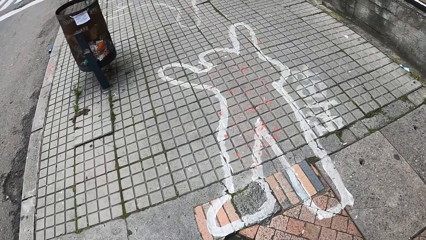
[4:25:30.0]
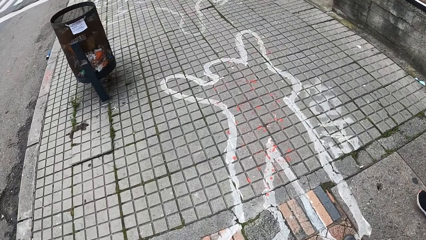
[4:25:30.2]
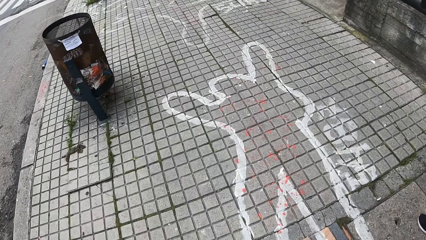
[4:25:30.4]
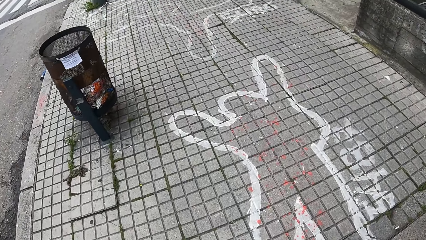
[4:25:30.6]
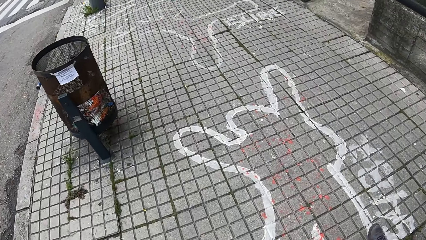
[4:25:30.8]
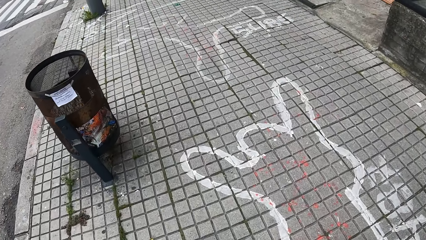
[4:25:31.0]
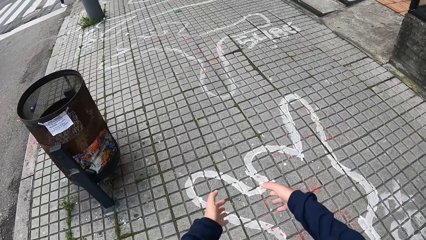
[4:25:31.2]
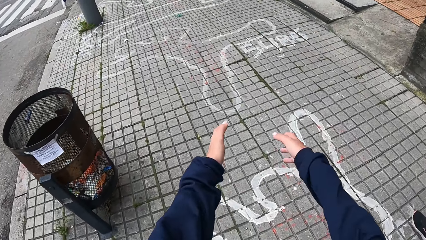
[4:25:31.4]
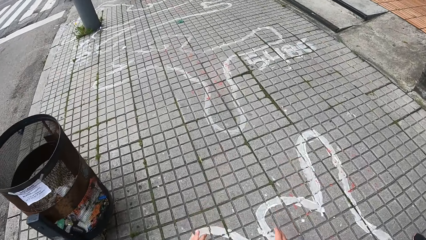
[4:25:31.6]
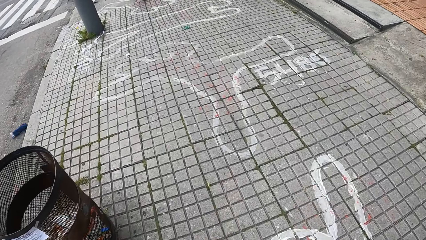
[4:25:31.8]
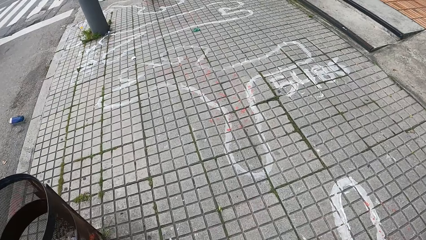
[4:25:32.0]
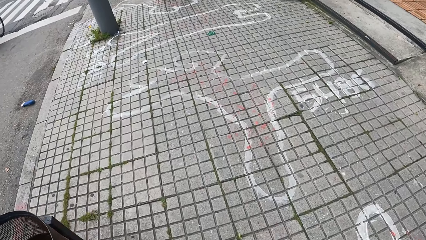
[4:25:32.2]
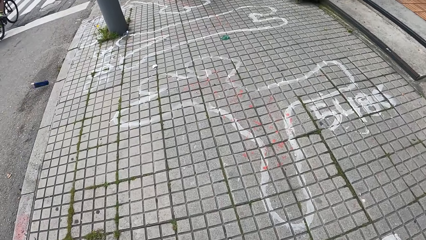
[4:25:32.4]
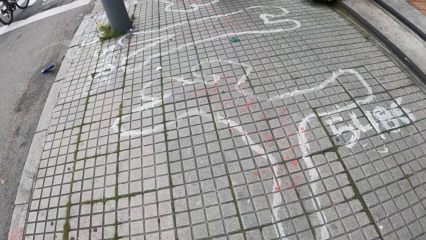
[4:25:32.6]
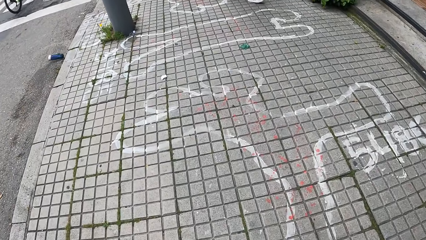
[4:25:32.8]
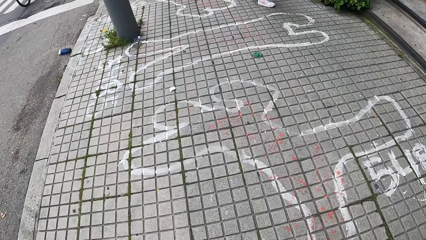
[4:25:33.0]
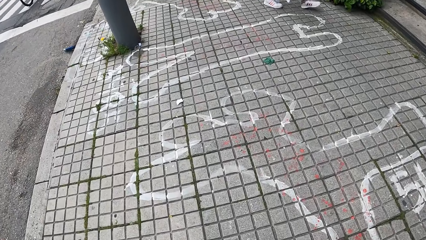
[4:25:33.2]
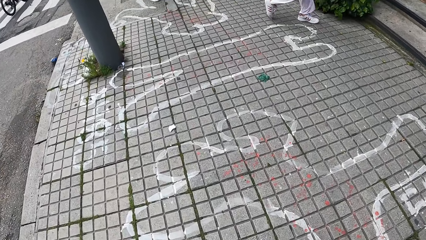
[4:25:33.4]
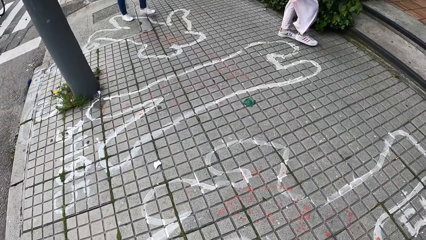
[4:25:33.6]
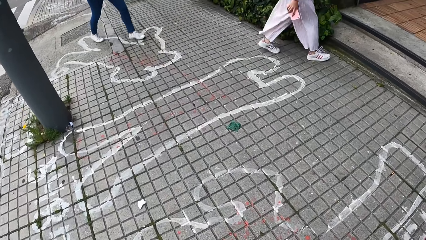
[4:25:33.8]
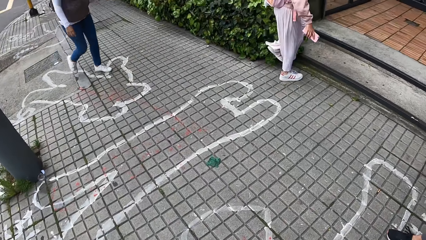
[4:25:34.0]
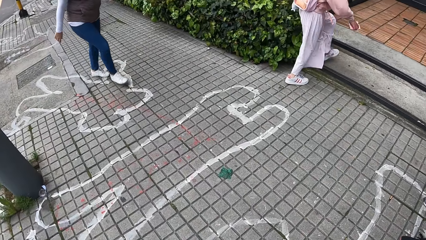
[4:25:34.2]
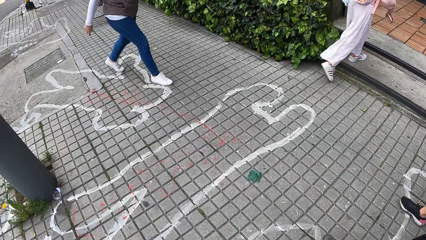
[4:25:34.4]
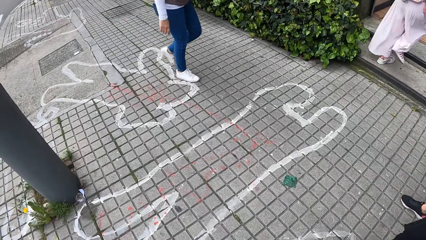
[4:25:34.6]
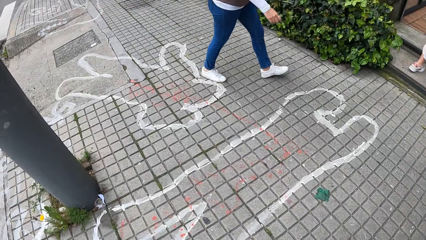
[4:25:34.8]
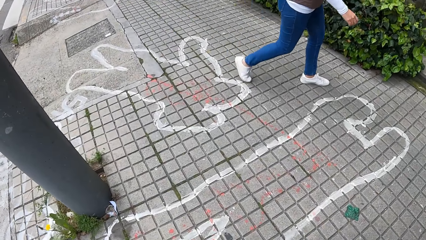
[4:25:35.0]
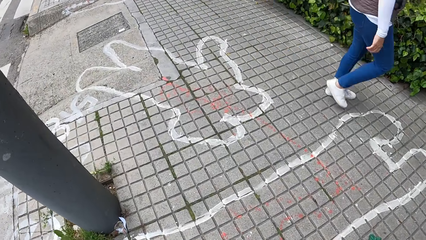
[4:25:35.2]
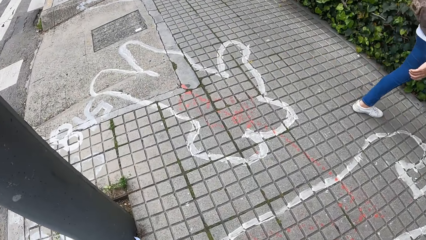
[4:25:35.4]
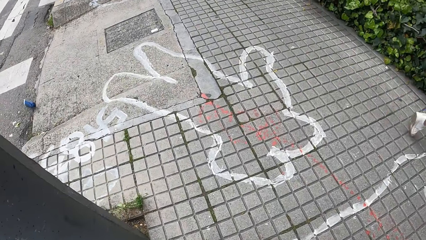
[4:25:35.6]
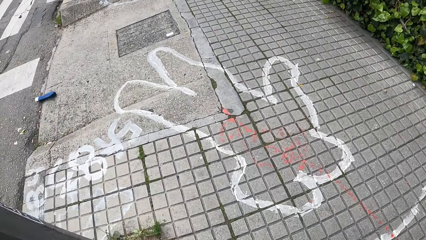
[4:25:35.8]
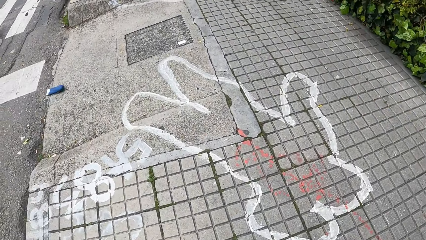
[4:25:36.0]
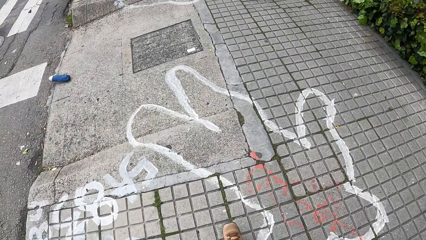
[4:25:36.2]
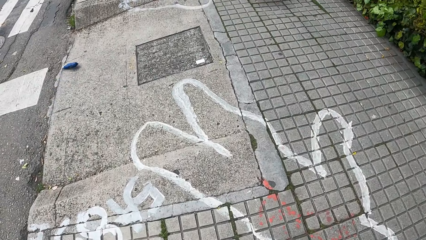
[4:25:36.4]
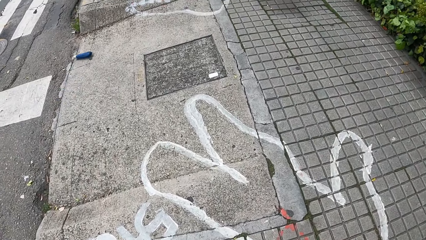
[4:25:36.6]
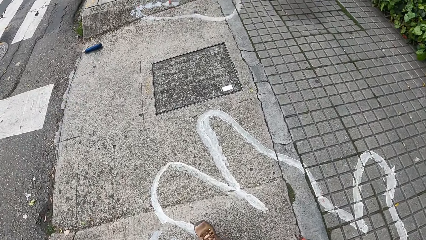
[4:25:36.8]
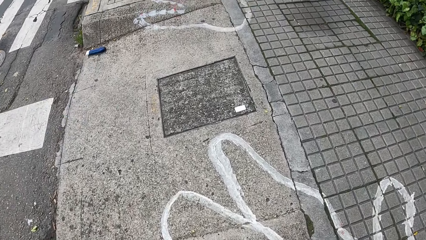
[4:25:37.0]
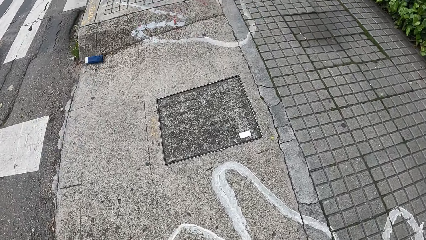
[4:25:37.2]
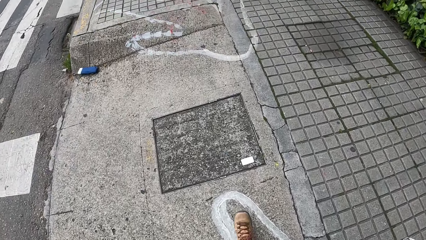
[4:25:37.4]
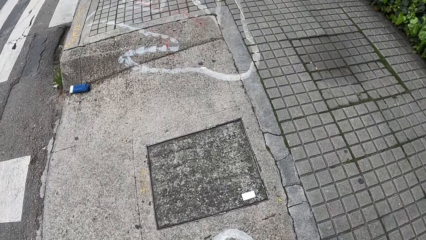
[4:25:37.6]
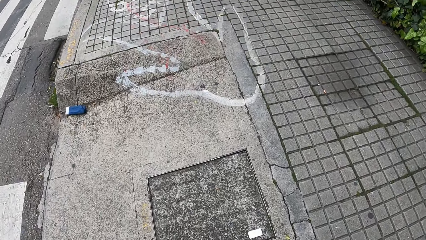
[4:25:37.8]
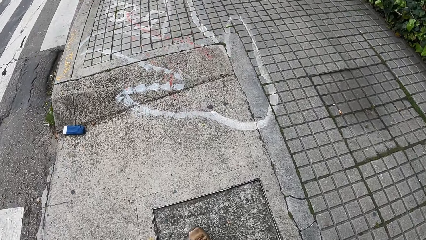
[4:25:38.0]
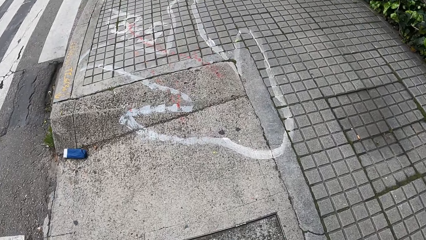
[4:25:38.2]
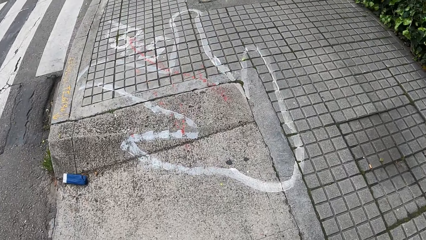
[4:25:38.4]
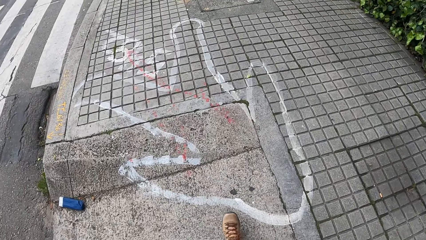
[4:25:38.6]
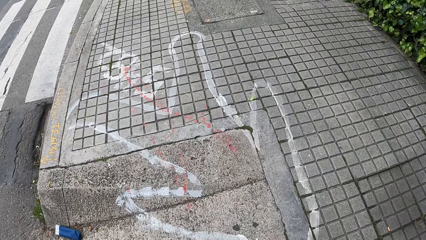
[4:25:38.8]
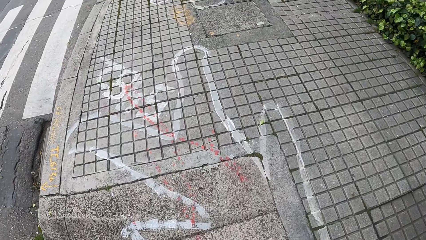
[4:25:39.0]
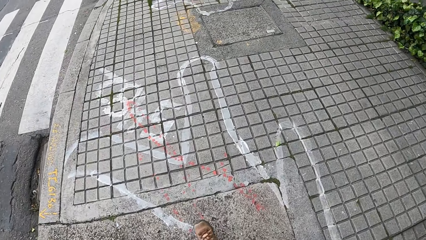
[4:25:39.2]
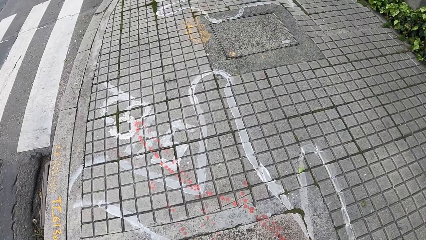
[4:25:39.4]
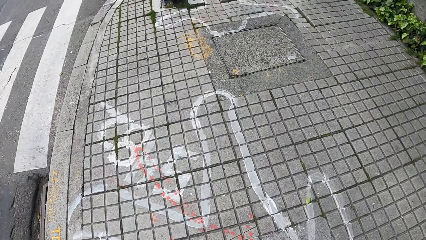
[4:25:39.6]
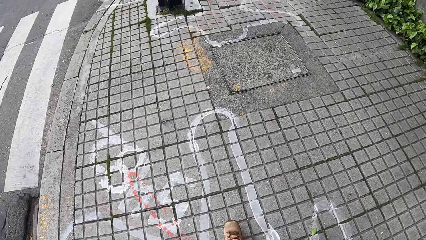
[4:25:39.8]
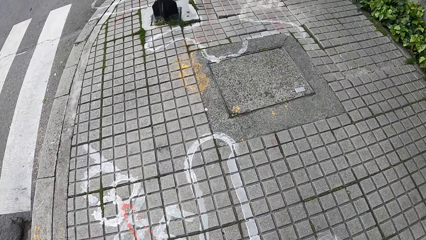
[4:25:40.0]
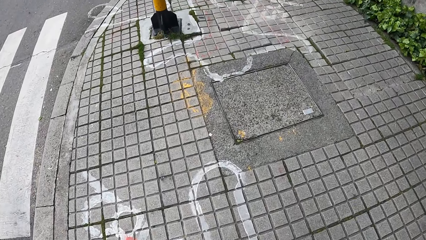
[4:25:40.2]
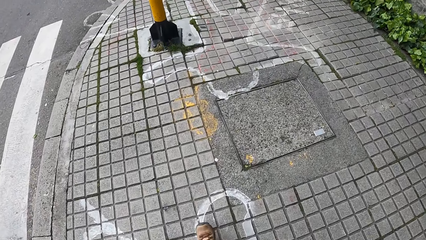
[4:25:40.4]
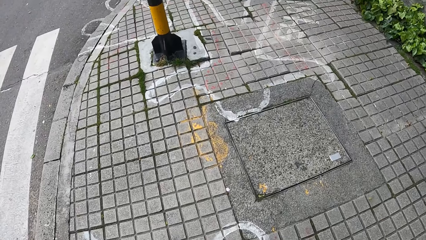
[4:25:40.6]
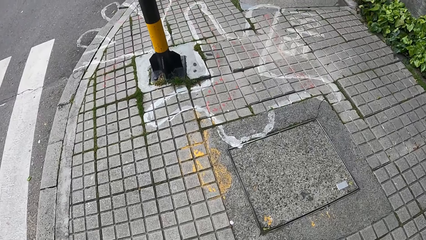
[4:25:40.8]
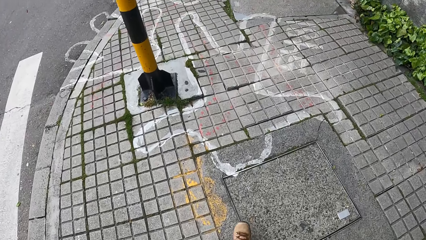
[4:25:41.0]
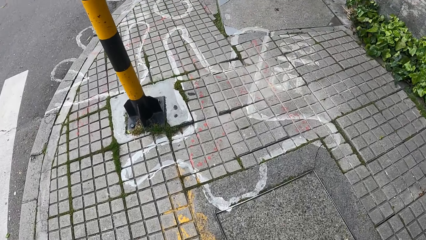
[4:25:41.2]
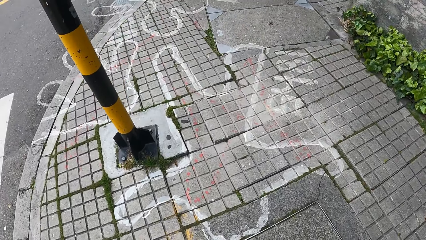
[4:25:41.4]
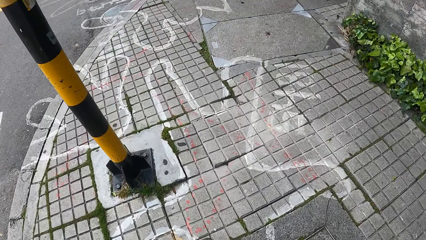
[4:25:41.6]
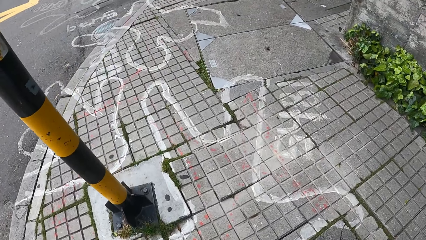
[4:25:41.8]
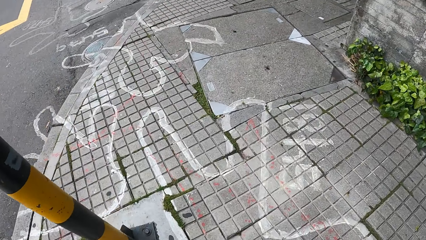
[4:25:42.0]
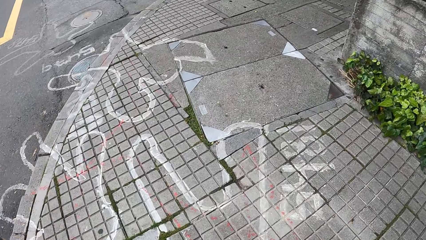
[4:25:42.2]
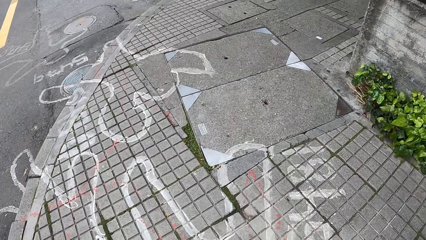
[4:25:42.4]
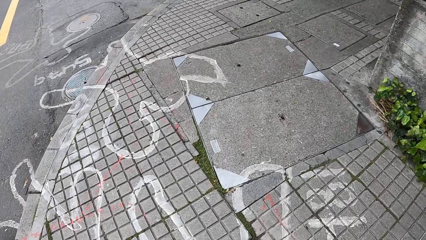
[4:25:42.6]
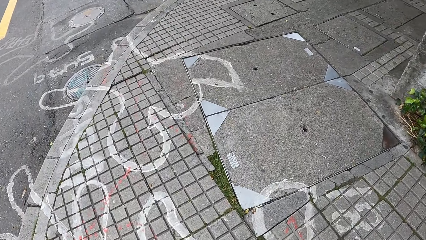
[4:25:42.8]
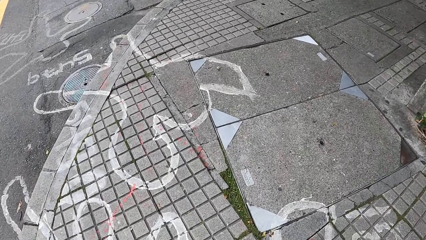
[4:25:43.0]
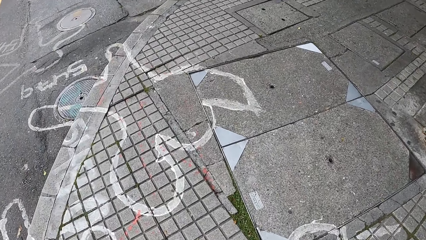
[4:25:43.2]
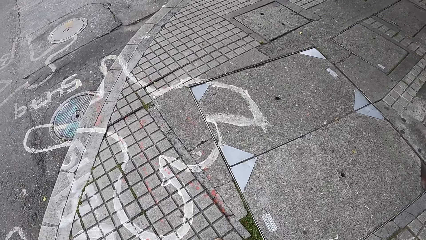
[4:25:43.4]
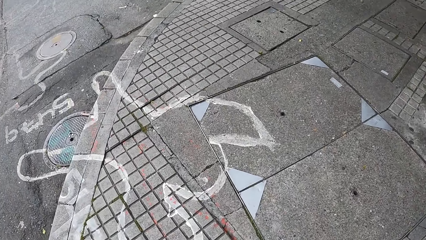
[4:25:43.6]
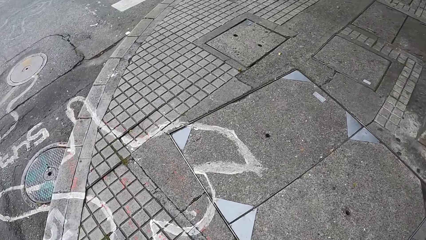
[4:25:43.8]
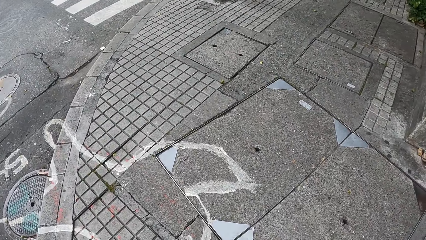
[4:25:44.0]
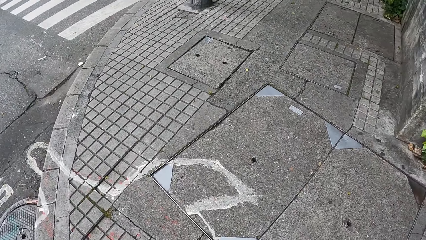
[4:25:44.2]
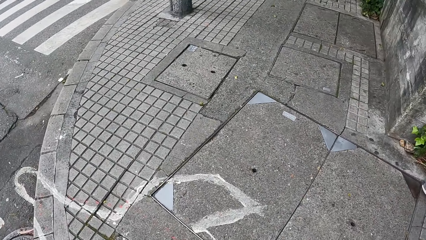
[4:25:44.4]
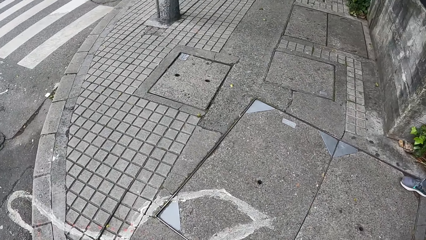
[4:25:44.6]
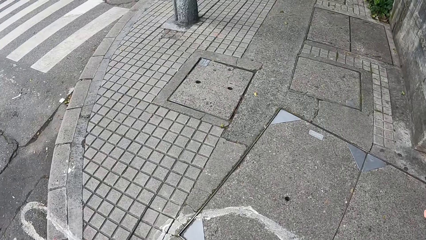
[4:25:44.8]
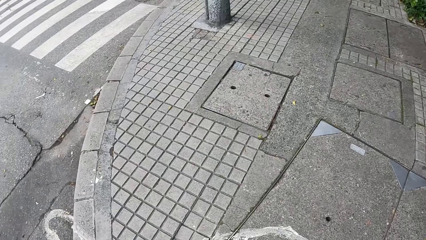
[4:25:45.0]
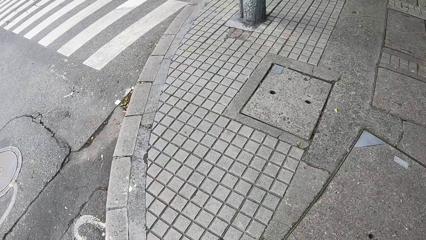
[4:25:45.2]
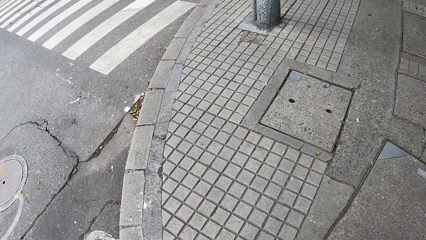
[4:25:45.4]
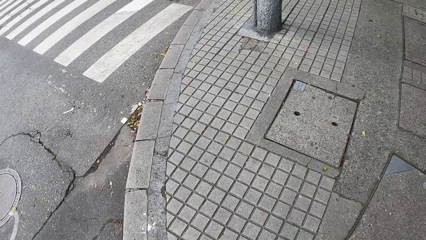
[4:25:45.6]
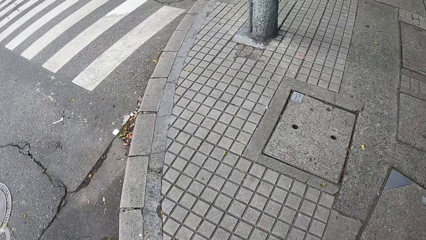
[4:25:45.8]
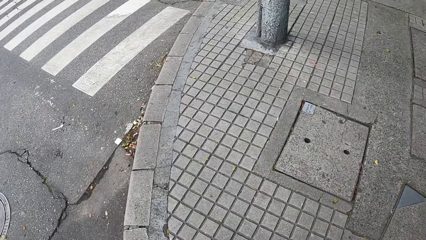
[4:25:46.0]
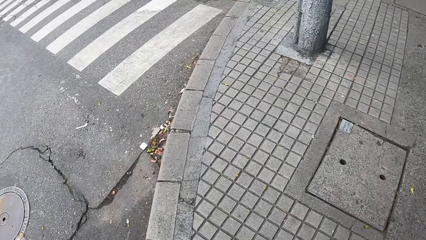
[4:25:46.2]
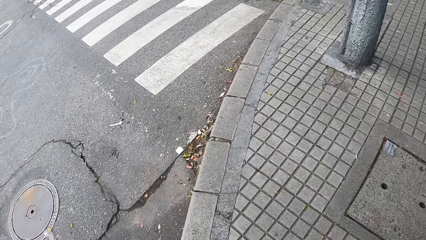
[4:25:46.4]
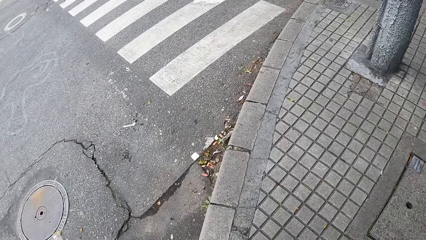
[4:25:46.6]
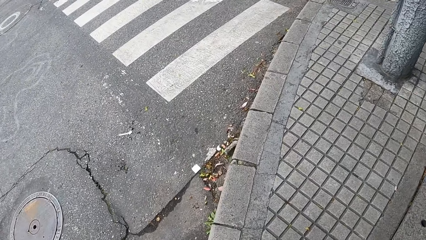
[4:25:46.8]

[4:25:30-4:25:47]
The camera wearer moves the hands.
